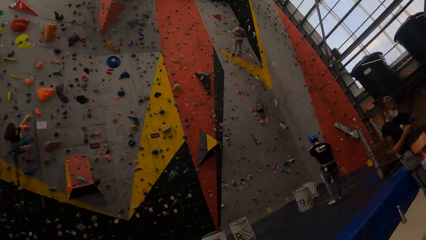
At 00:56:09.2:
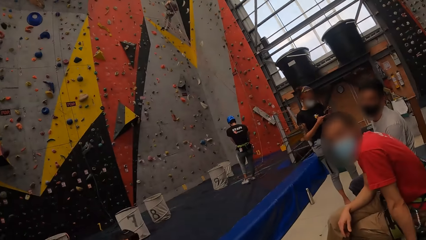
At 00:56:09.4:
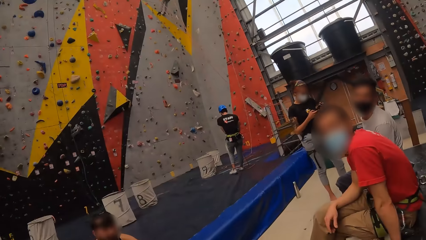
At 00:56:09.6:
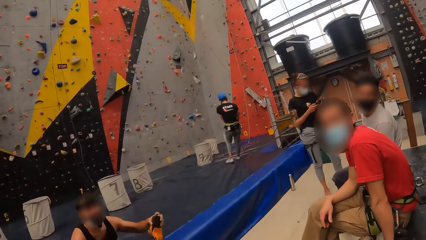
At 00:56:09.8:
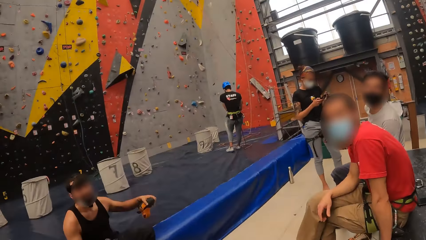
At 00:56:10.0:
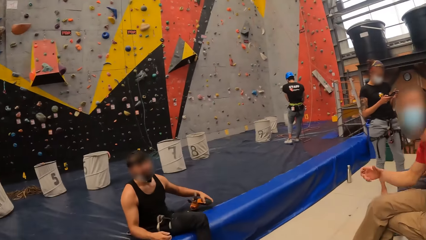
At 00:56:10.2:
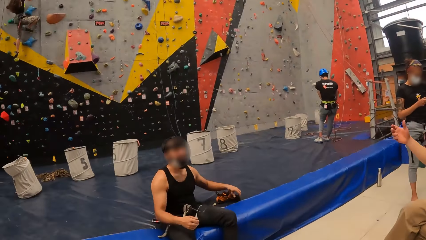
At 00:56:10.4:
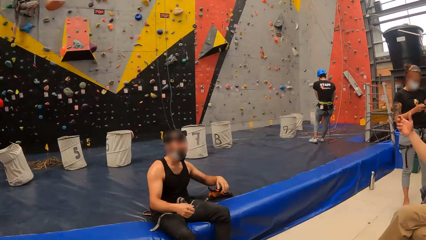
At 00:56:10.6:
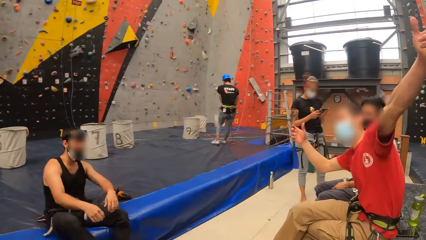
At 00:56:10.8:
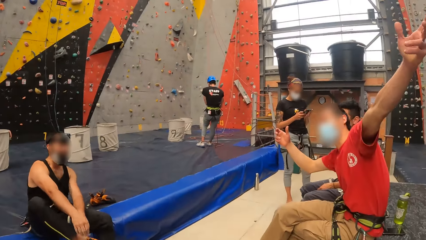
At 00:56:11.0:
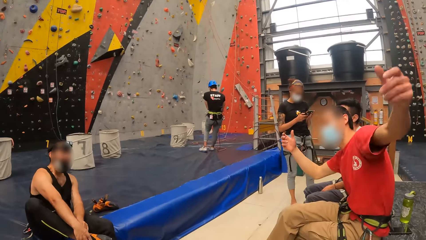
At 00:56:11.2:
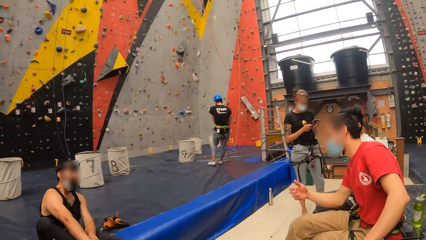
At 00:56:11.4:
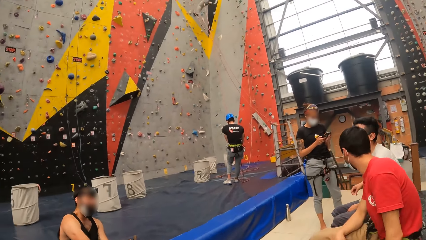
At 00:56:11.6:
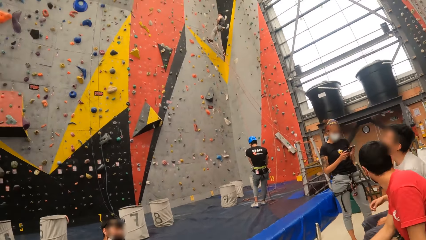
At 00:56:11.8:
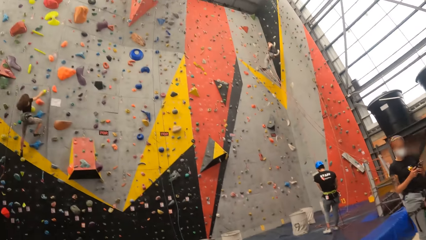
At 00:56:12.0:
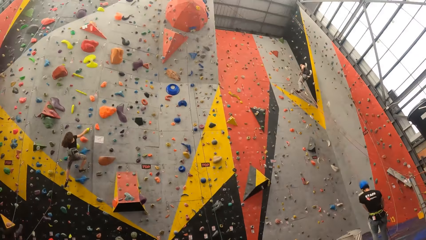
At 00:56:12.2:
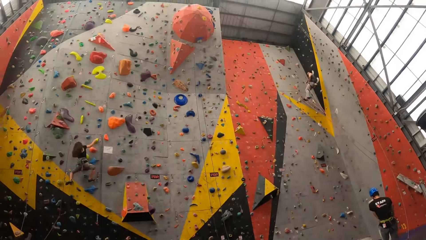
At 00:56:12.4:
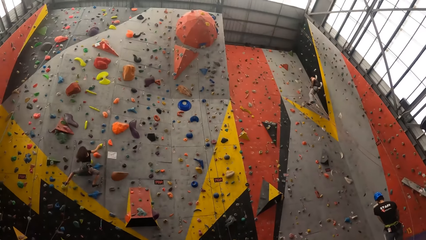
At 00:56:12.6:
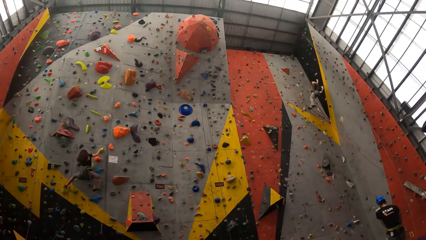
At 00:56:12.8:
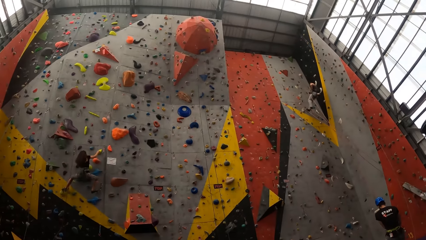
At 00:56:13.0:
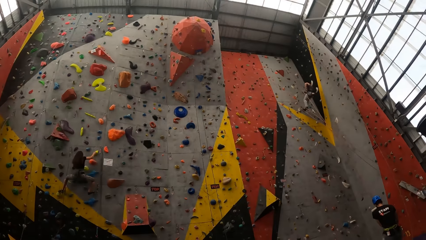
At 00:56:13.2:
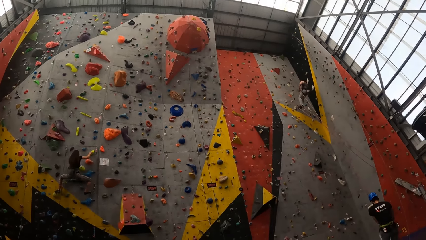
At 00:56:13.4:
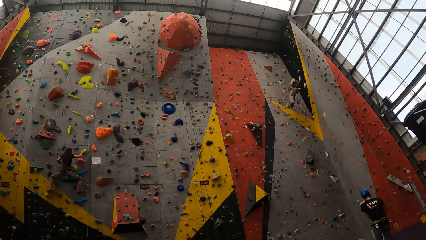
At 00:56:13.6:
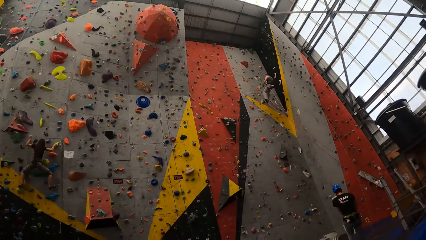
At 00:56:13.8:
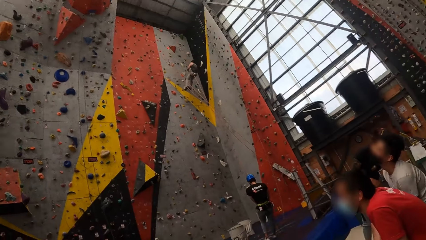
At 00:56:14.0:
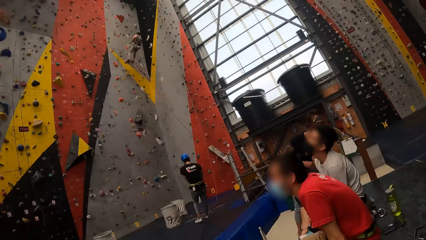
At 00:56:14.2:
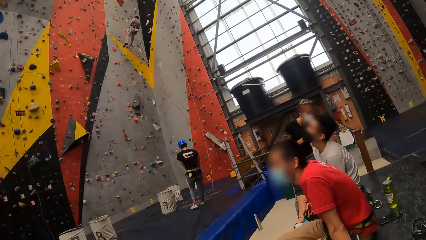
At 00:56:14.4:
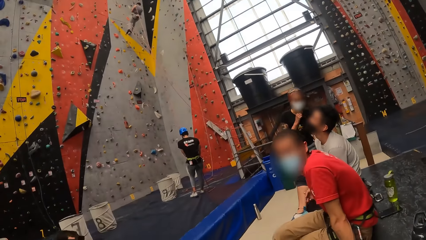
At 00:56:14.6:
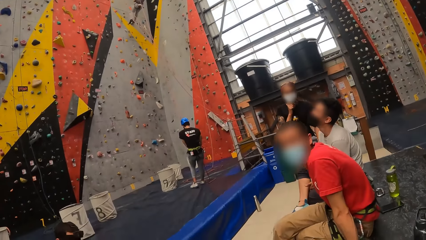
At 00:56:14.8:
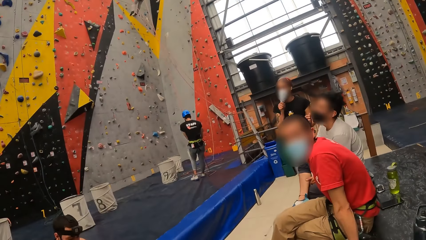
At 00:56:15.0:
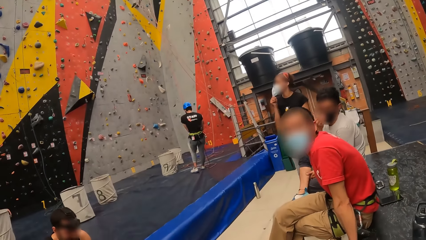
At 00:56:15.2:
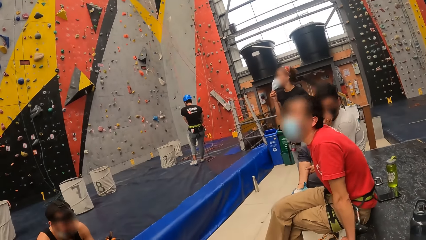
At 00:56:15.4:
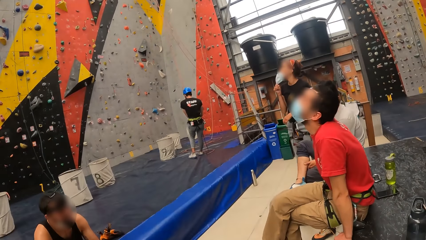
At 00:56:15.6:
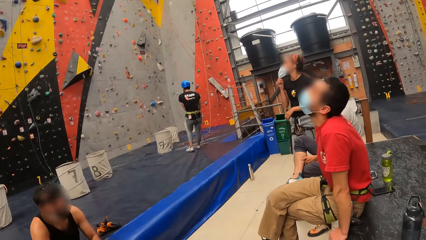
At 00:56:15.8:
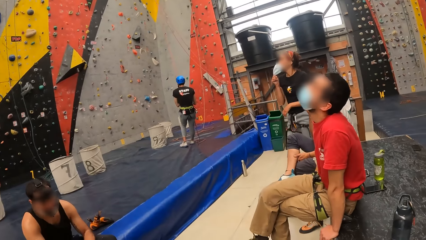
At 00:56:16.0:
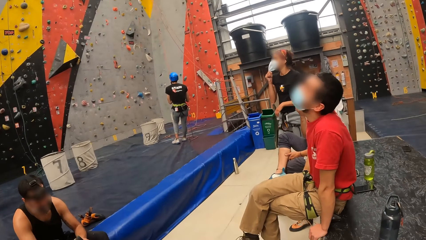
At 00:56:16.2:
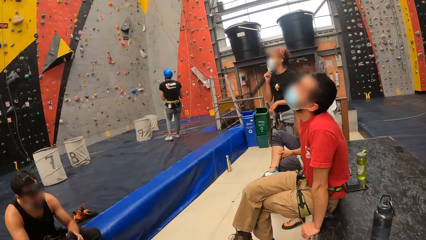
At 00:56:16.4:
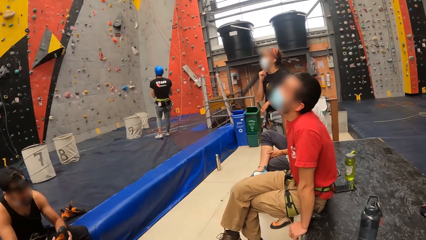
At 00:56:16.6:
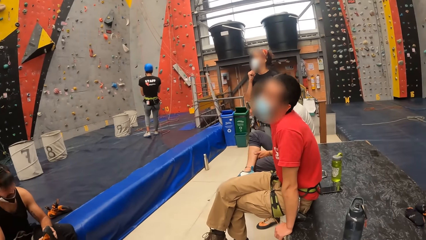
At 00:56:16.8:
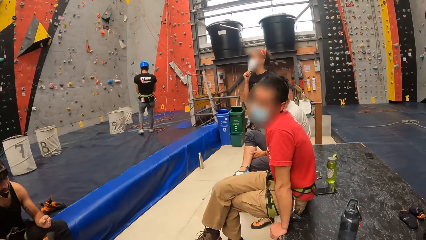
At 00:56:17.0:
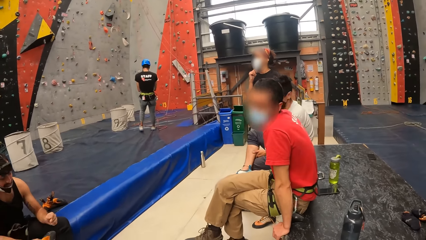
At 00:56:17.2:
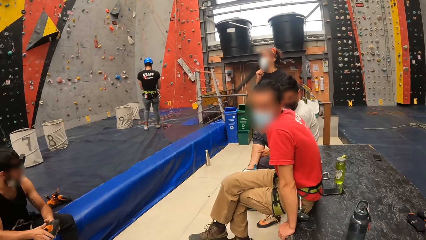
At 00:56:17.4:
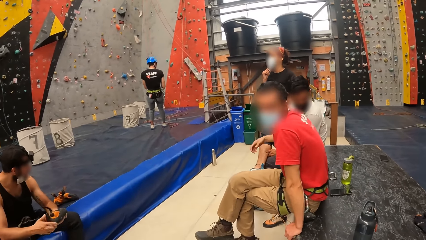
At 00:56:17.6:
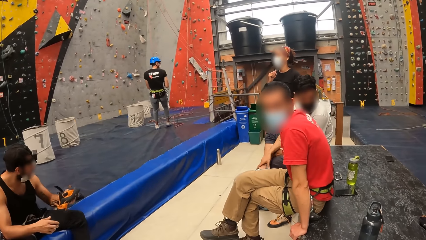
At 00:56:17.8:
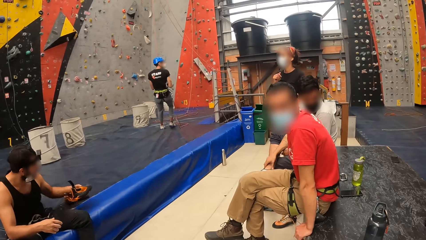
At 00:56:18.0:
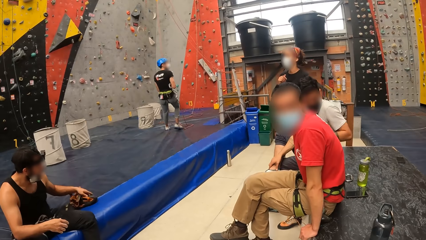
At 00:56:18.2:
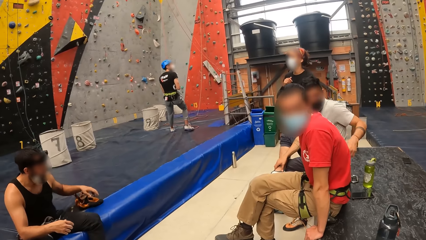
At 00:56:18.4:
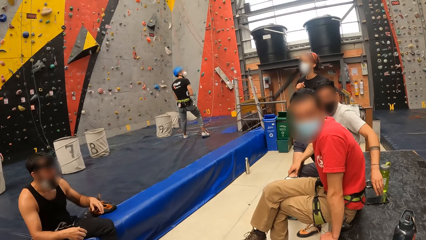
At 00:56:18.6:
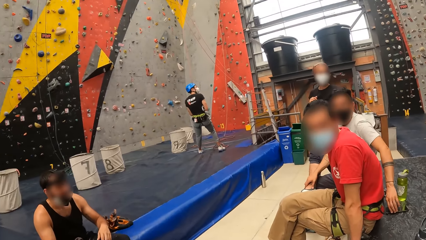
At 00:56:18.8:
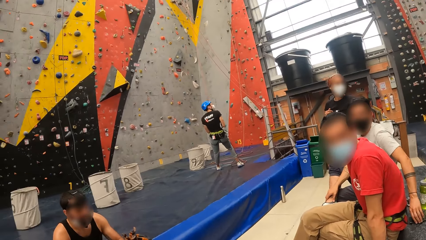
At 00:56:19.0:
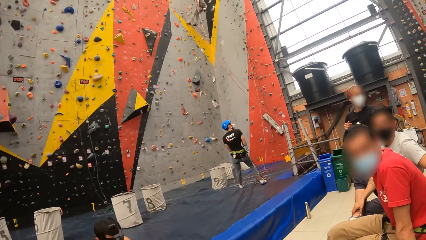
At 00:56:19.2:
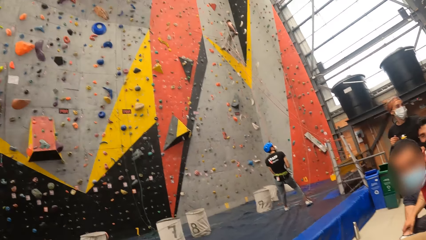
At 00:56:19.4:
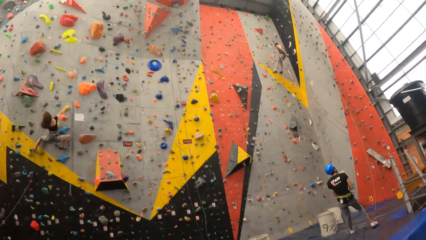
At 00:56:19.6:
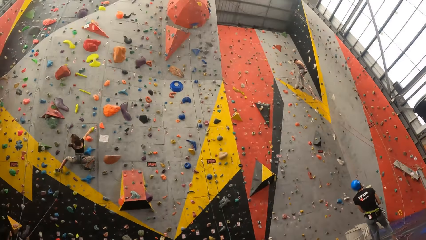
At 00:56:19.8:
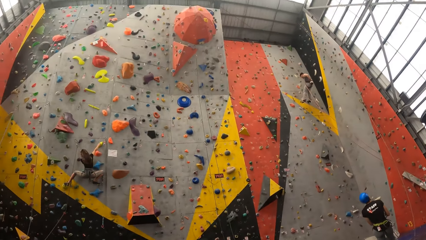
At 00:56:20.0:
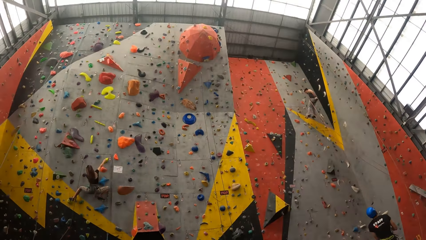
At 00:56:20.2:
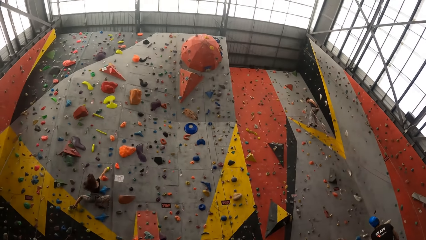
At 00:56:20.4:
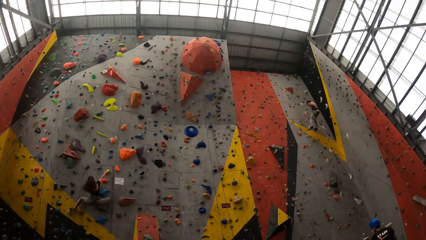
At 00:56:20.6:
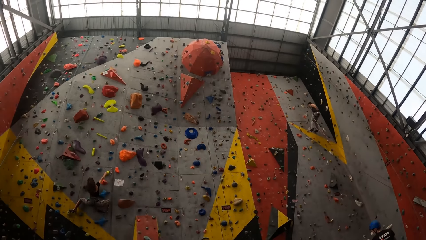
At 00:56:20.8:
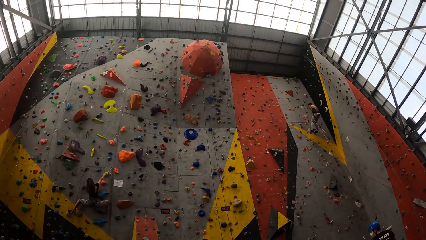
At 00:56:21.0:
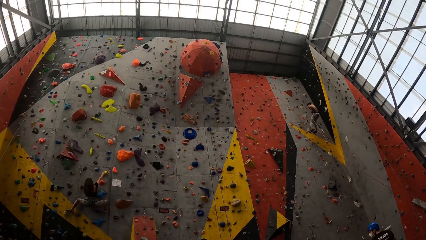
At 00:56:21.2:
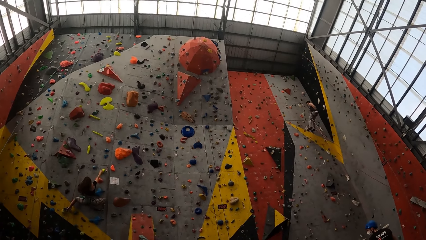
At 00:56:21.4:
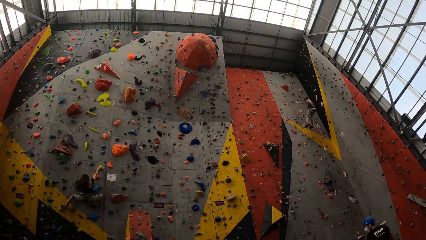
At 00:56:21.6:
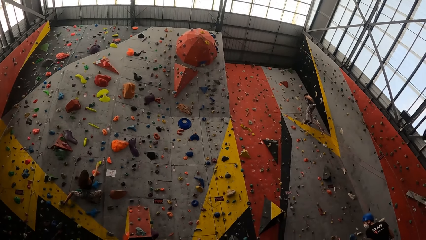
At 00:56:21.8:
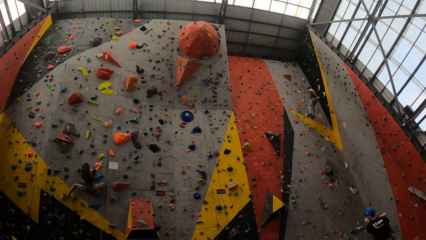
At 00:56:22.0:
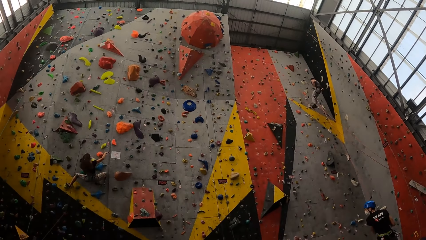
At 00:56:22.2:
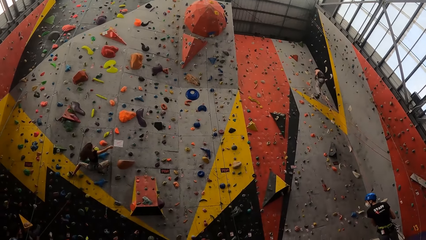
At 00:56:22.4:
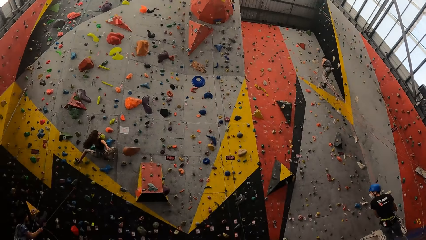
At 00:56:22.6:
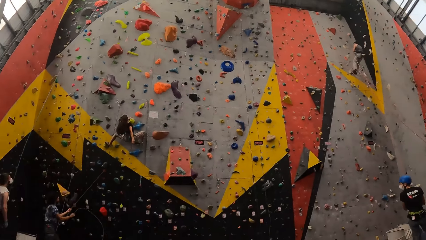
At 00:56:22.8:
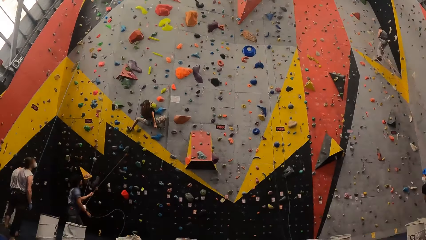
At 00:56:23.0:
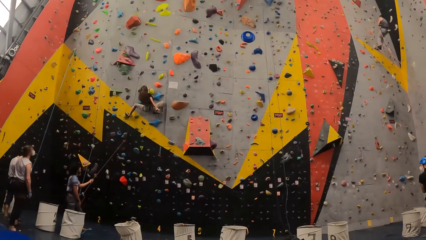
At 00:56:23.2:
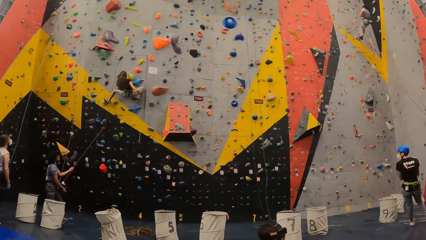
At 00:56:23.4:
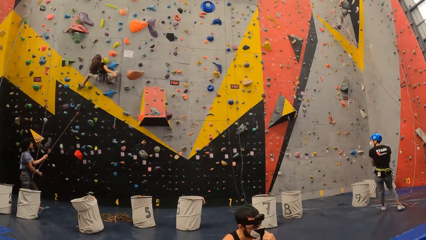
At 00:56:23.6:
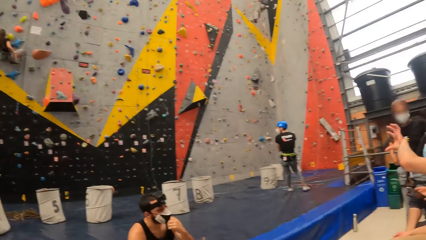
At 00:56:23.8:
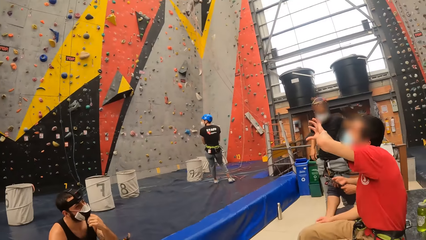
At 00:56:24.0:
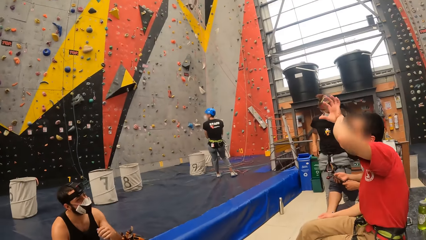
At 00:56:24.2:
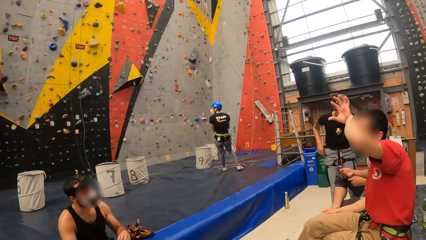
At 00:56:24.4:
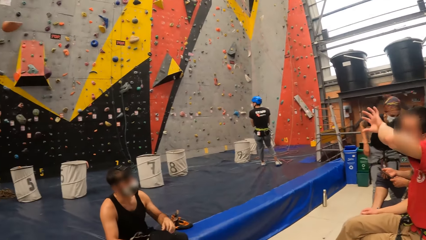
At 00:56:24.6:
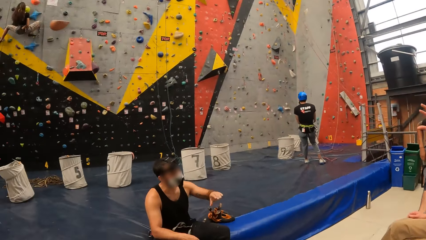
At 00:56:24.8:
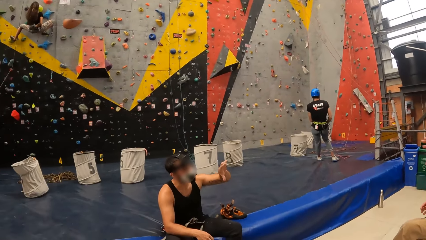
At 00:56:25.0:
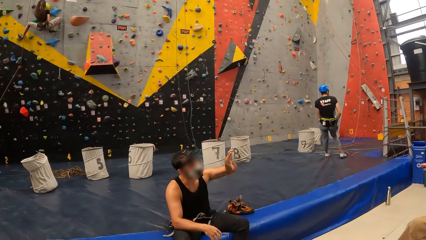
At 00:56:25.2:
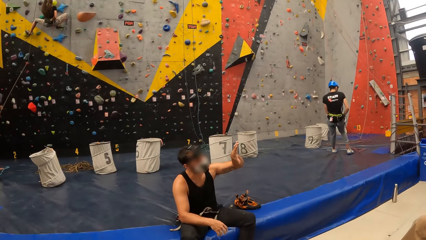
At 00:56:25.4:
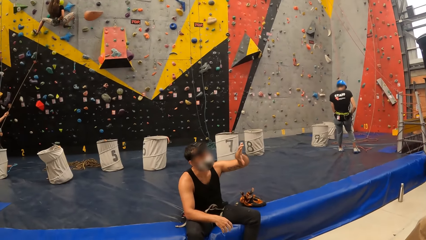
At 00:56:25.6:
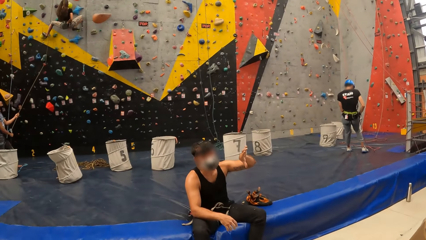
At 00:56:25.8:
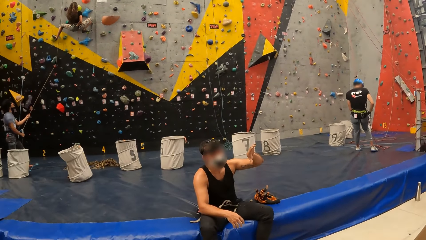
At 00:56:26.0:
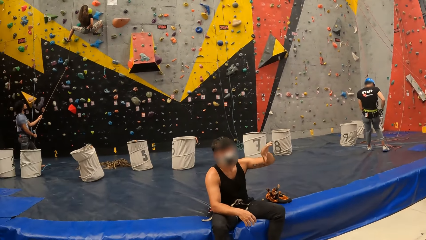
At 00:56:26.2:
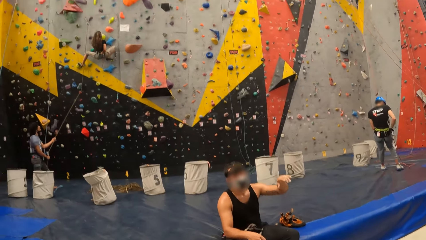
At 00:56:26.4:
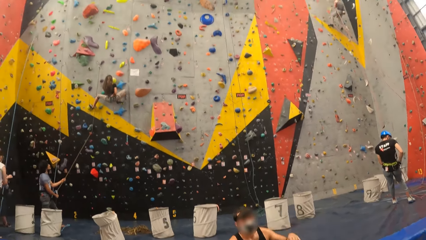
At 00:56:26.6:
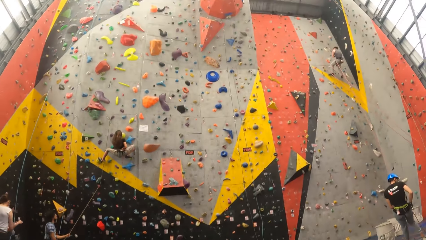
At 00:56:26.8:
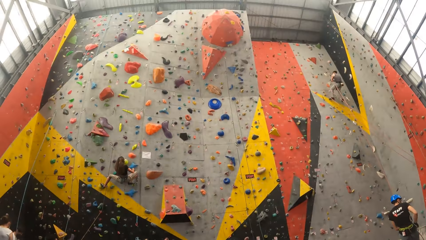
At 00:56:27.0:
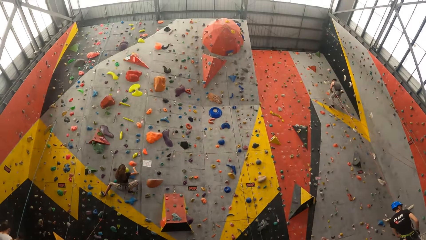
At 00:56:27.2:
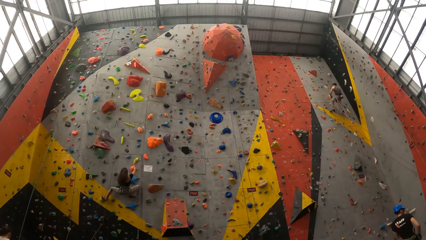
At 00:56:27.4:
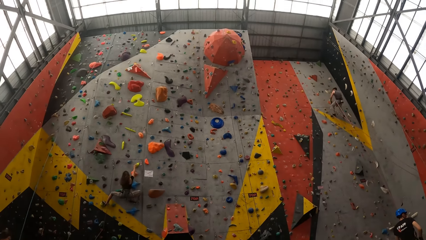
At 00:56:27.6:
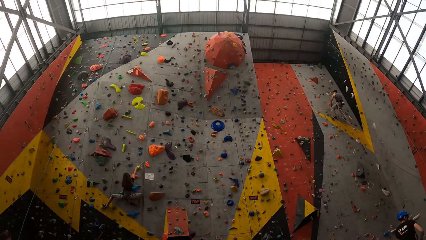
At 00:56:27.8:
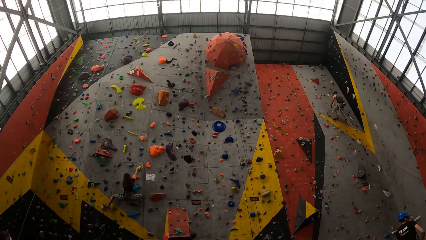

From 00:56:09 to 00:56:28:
A man stares at the camera wearer. He lifts a right hand. He looks at another man. The camera wearer stares around. The first man stares at the camera wearer. He looks up the building. He stares at the camera wearer. The other man drops his shoe. He moves the shoe with a left hand and puts the shoe on a carpet with a left hand. The camera wearer looks around the climbing wall. The first man waves a left hand. The other man lifts the left hand up. The camera wearer stares up the building.
